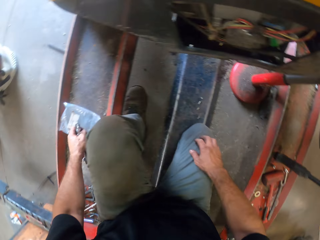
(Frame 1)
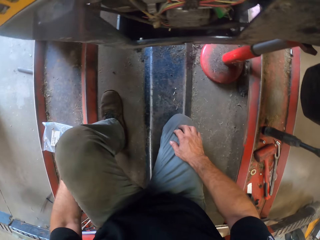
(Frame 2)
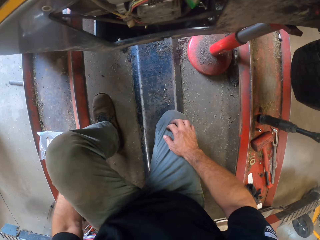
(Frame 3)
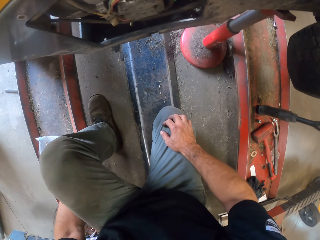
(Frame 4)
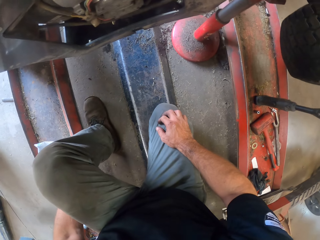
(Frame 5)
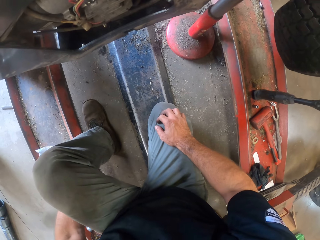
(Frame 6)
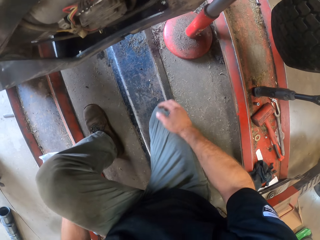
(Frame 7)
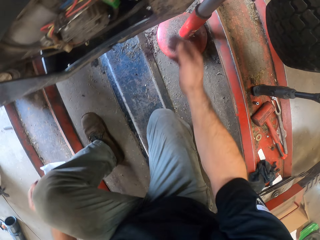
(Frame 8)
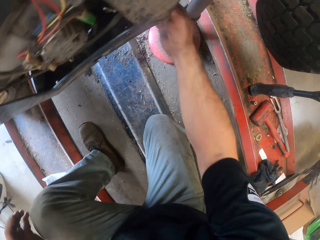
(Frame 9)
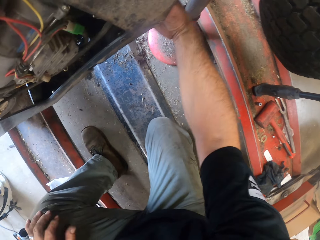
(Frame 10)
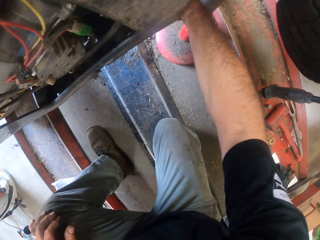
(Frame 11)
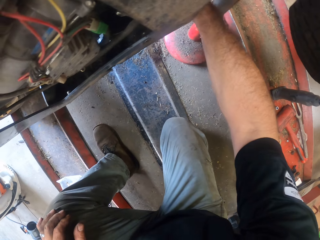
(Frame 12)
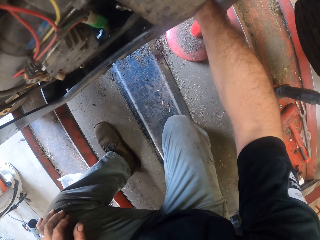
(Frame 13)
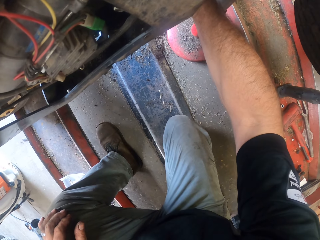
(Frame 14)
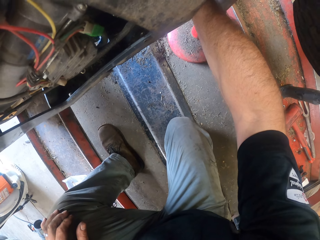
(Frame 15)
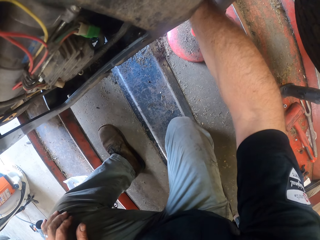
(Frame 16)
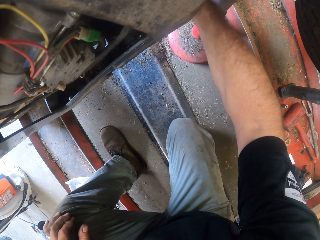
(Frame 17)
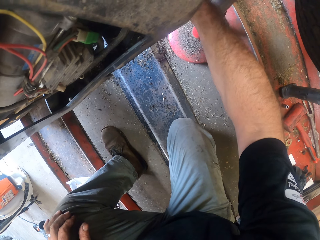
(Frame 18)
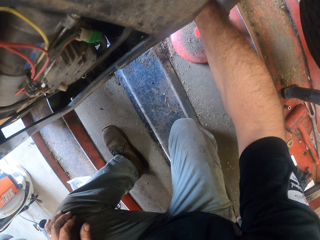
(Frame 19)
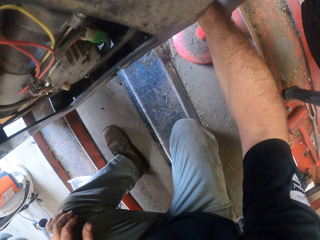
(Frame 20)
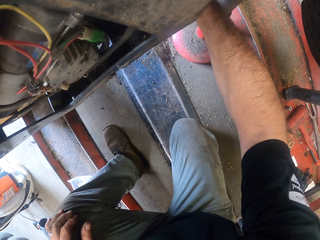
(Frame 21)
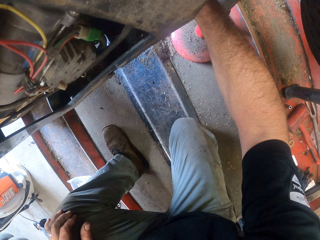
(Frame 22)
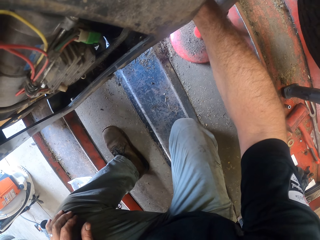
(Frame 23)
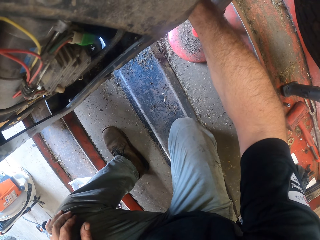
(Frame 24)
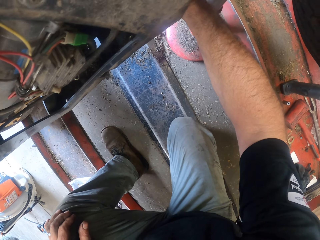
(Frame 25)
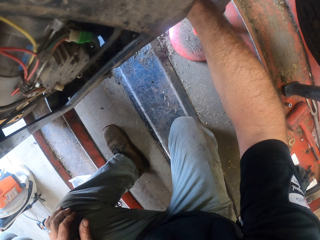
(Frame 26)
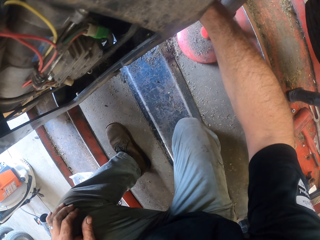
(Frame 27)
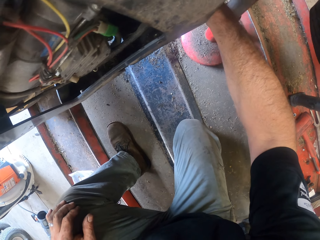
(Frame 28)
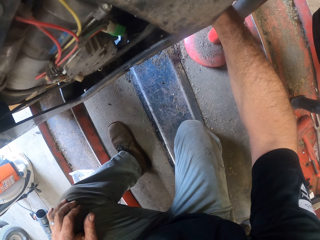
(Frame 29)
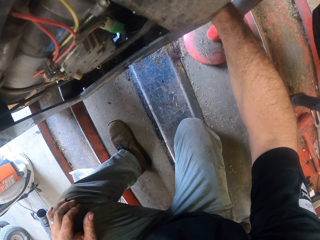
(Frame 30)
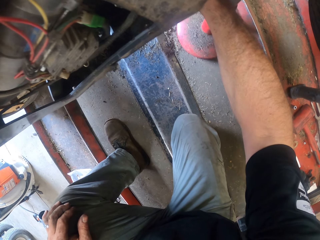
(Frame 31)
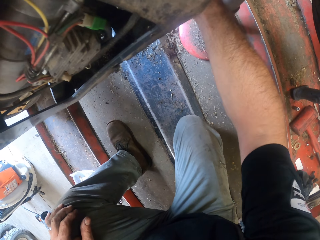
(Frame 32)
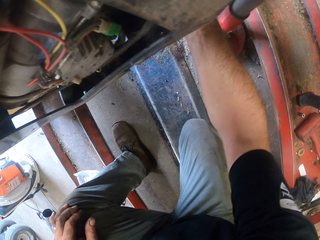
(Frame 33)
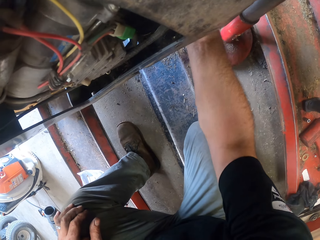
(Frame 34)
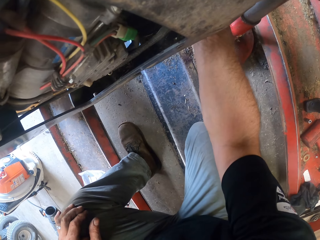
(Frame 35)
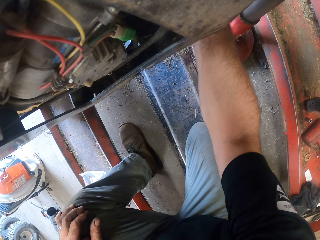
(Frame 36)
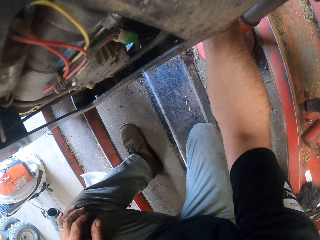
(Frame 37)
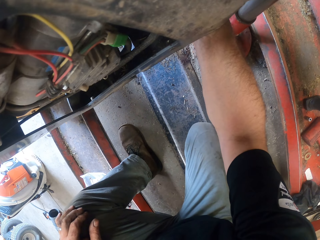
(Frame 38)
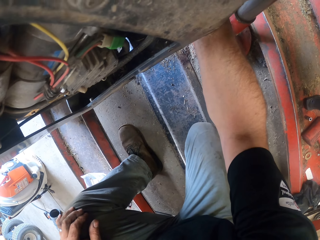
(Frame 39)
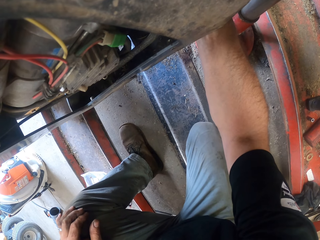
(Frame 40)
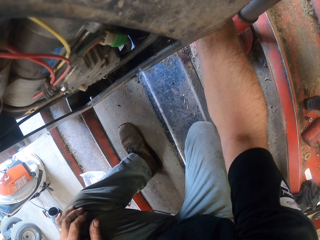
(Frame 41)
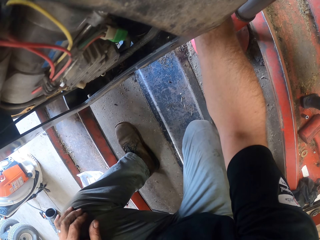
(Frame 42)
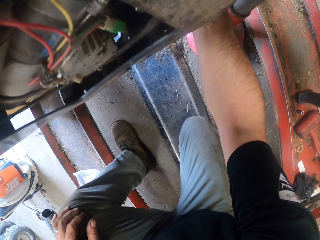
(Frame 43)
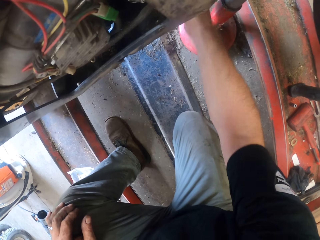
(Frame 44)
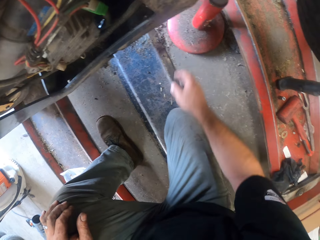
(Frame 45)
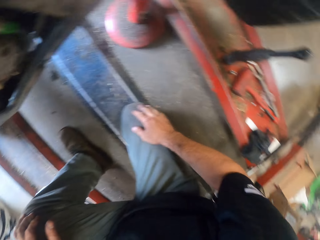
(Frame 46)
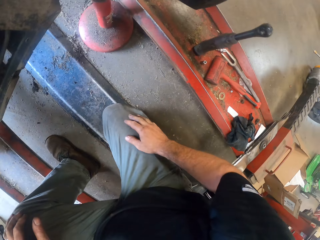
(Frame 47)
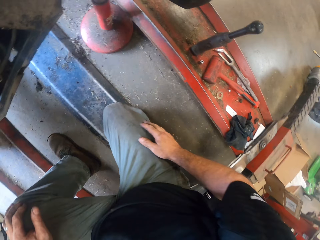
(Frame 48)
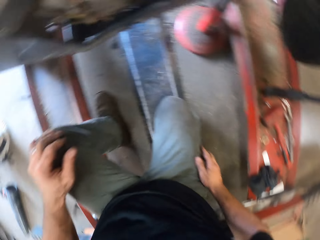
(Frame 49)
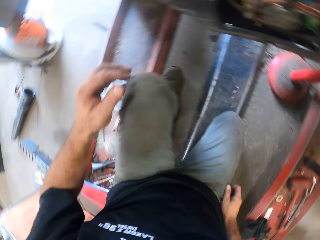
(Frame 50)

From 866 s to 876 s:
The camera wearer drops the spanners on the ground. He adjusts the lawn mower with his right hand.

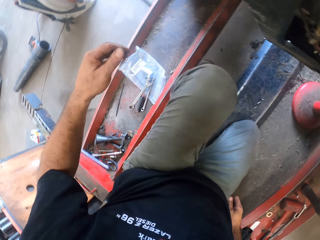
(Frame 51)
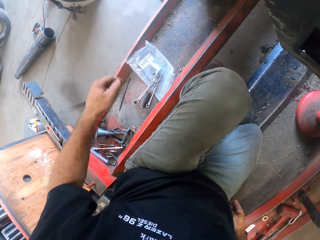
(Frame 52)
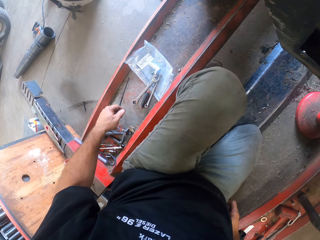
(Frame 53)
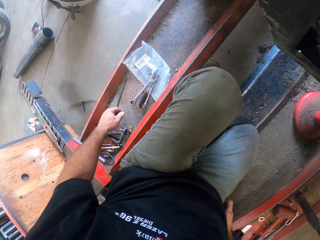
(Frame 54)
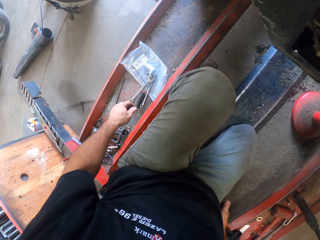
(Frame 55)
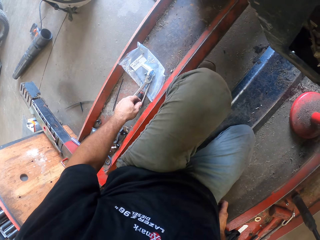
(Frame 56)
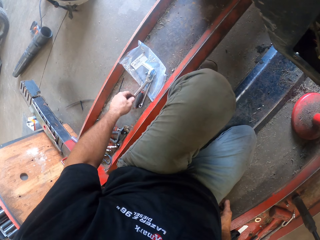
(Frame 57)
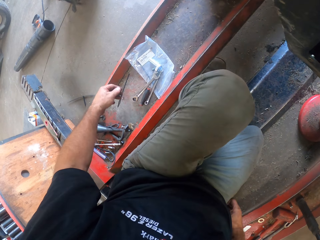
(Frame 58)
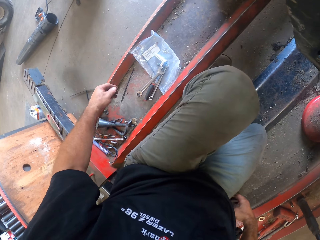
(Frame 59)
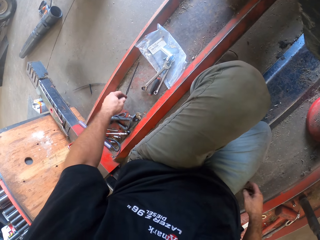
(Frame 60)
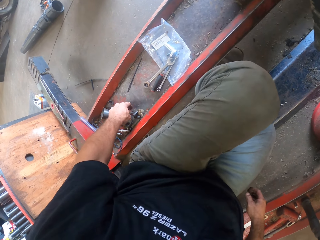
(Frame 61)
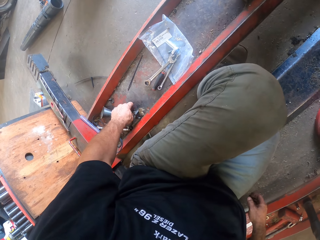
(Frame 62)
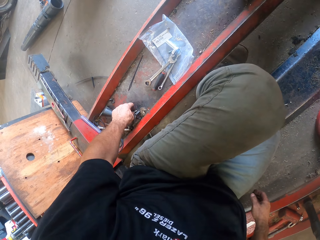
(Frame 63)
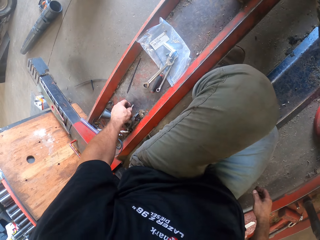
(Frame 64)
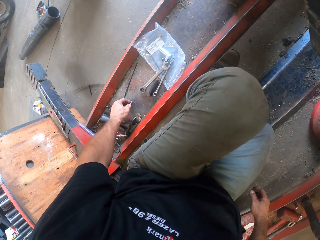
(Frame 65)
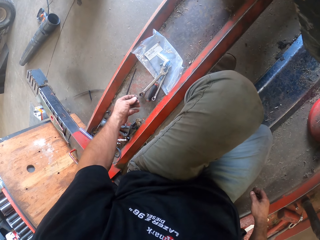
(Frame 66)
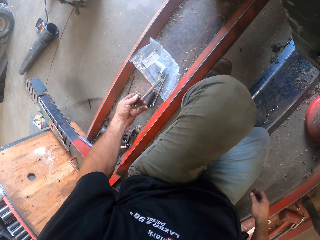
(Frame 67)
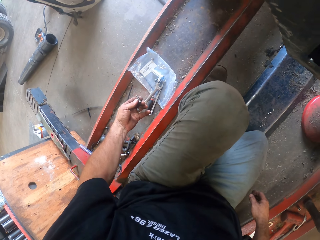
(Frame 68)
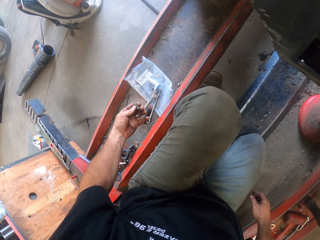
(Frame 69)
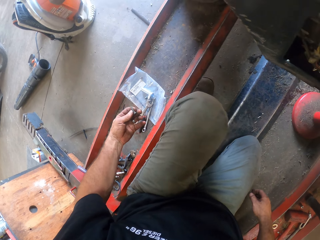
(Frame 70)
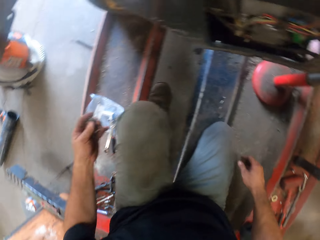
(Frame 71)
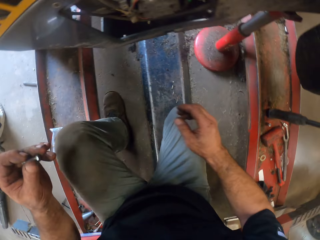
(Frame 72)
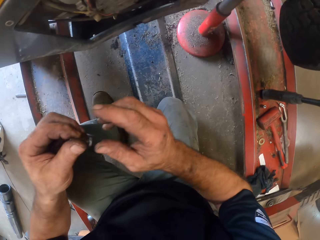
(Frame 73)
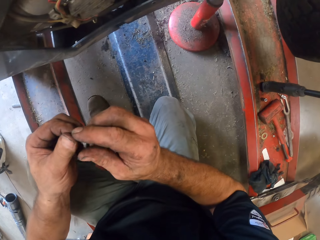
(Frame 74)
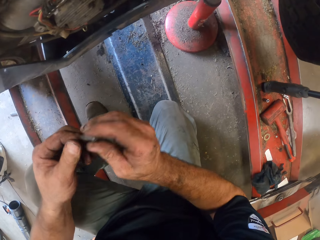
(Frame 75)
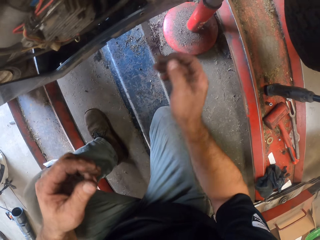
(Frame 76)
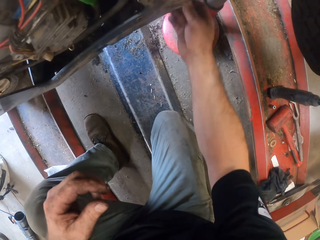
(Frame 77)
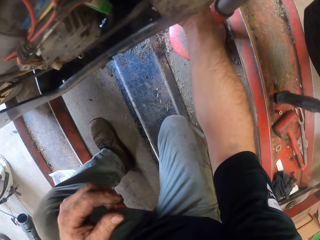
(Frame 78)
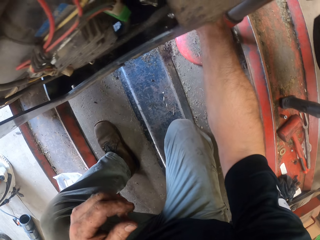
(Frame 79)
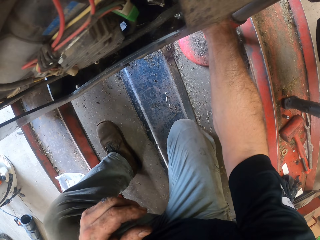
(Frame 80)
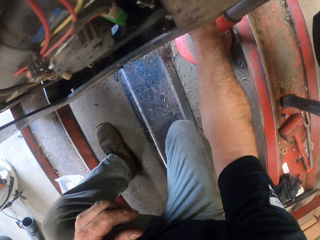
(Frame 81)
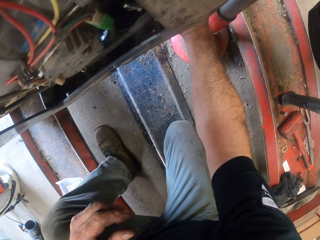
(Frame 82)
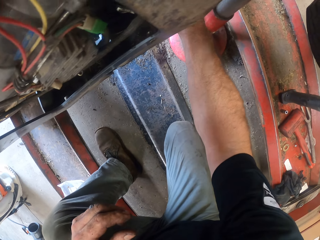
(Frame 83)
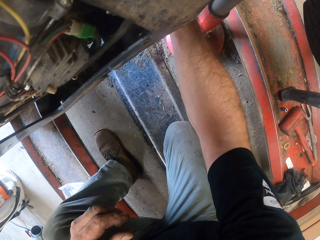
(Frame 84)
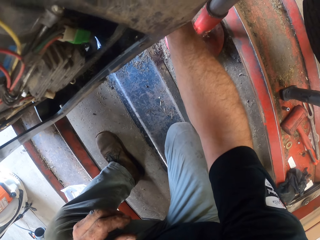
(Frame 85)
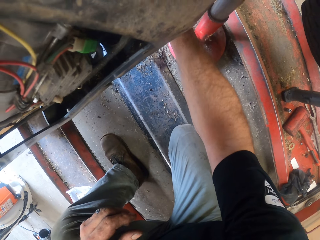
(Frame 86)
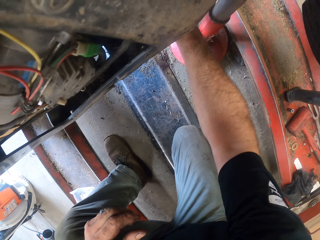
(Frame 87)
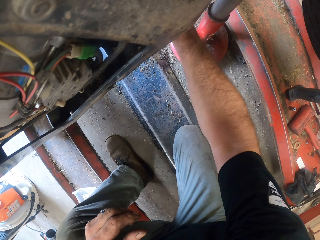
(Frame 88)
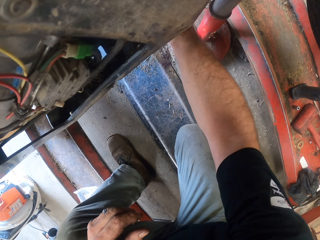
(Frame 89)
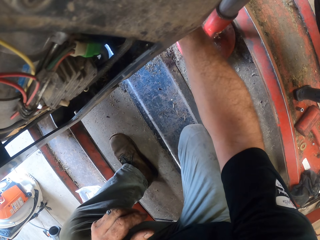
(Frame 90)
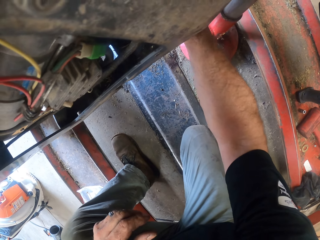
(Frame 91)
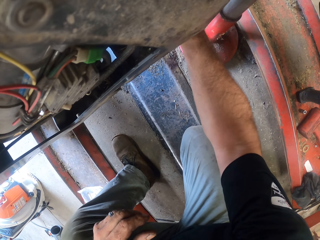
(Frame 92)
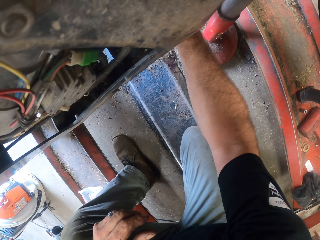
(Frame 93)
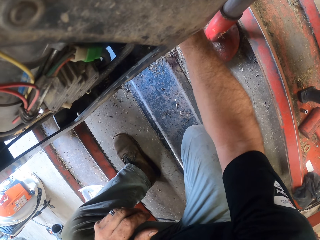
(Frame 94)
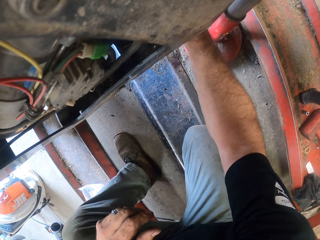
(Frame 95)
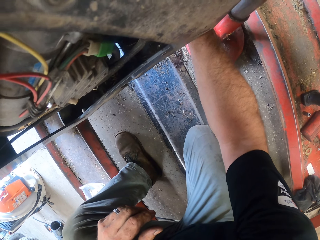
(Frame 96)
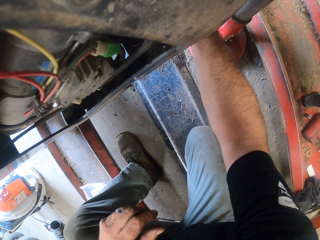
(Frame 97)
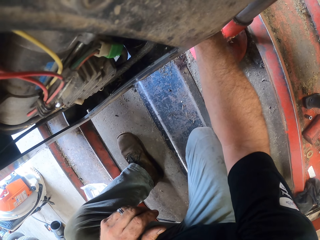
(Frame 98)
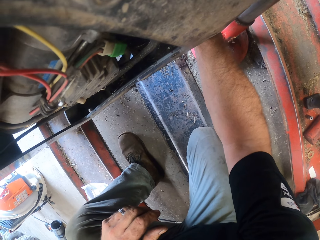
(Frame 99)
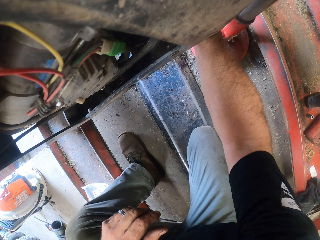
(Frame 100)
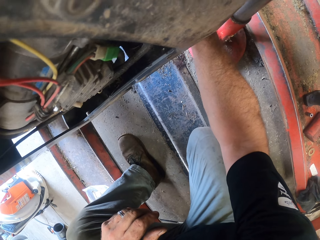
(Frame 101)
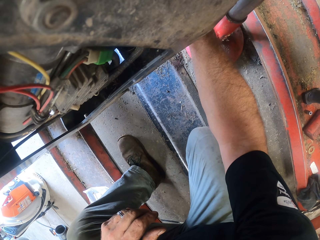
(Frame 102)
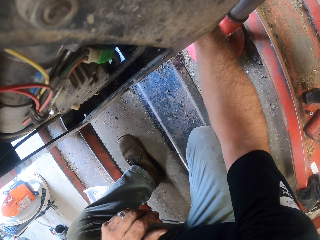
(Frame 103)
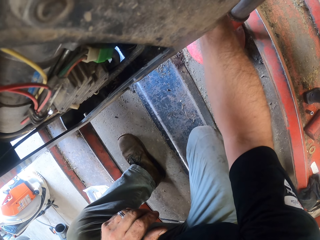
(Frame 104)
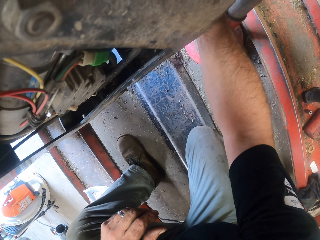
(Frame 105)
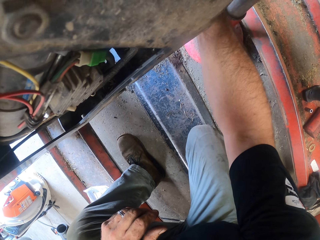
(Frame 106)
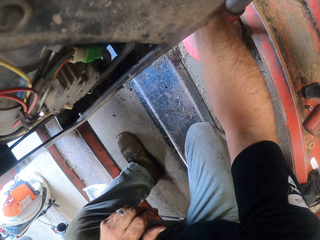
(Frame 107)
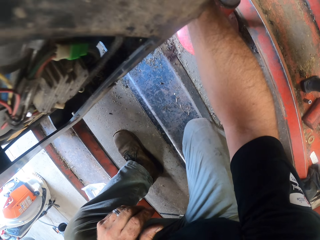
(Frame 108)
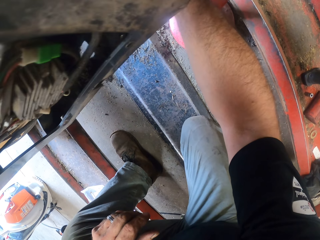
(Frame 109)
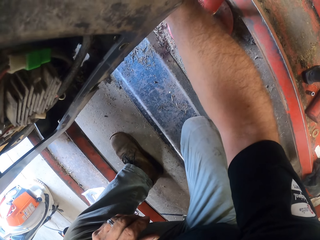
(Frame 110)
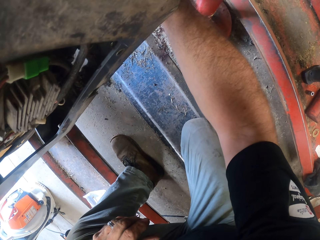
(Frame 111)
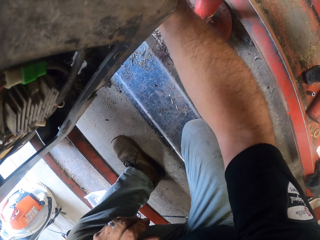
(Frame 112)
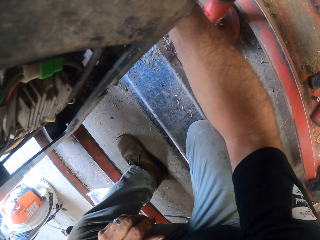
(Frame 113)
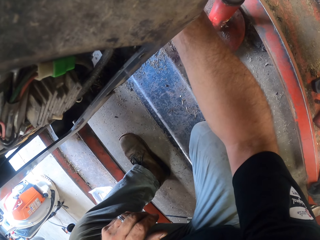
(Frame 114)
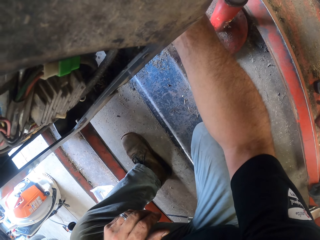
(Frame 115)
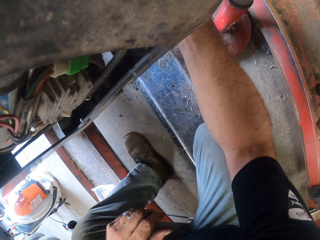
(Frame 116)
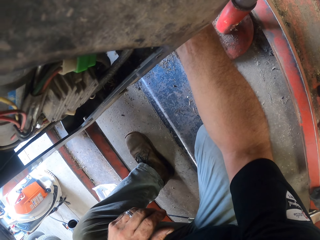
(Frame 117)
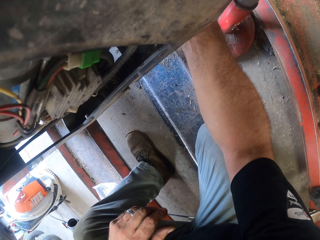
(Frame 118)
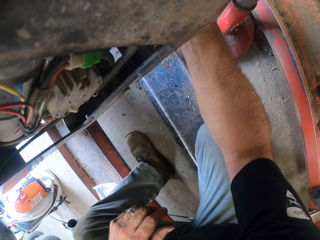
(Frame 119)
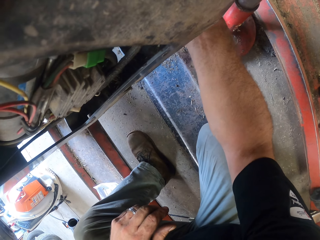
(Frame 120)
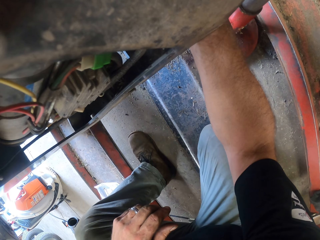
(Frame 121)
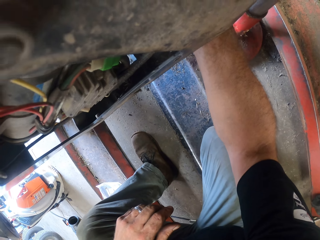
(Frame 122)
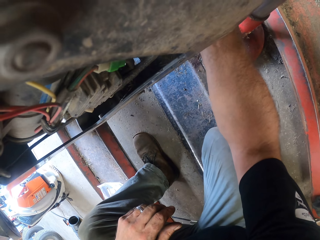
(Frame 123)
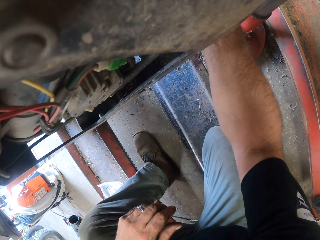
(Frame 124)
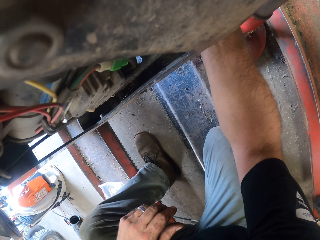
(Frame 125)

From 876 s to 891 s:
The camera wearer picks up a nut from the rail with his left hand. He picks up a flank socket. He passes the nut to his right hand. He screws the nut to the lawn mower with his right hand. He inserts the flank socket under the lawn mower. He tightens the flank socket.
